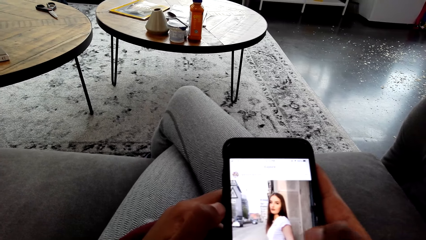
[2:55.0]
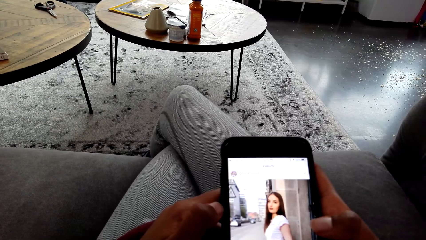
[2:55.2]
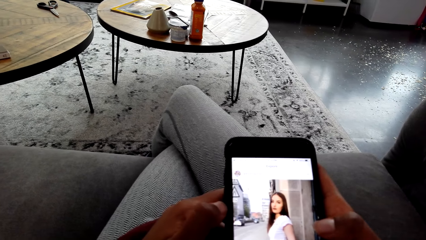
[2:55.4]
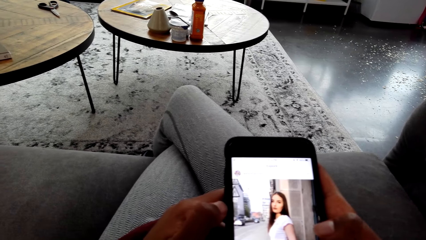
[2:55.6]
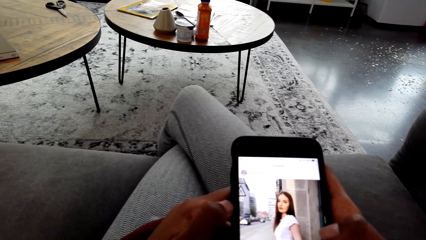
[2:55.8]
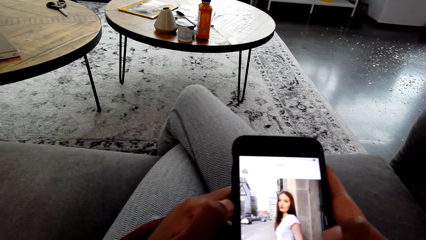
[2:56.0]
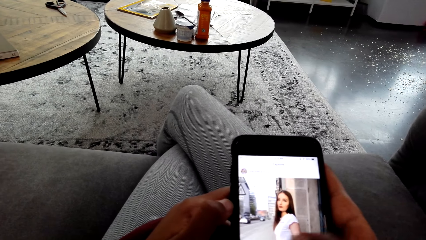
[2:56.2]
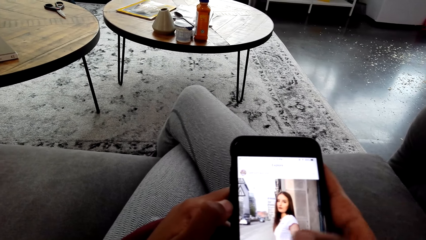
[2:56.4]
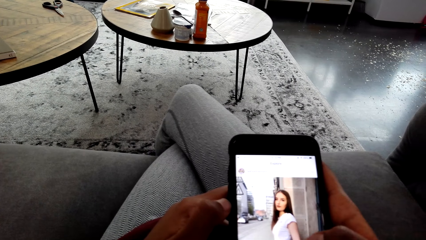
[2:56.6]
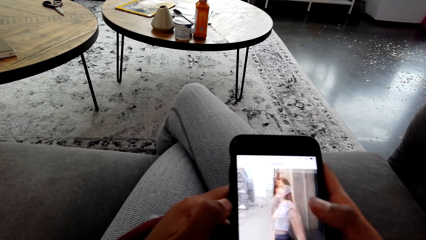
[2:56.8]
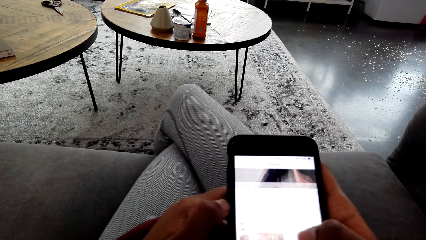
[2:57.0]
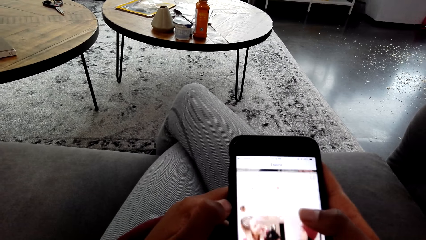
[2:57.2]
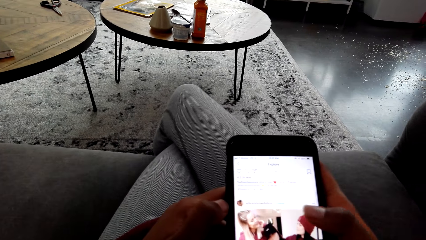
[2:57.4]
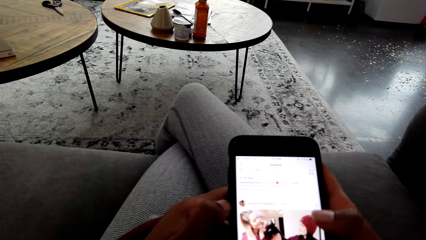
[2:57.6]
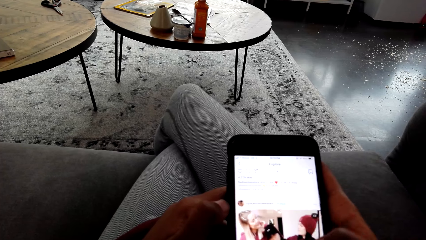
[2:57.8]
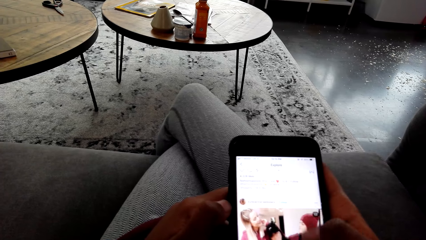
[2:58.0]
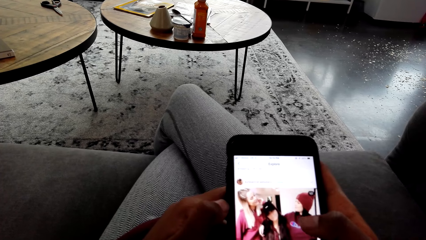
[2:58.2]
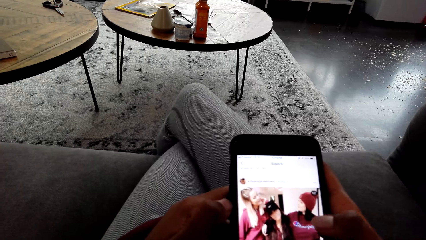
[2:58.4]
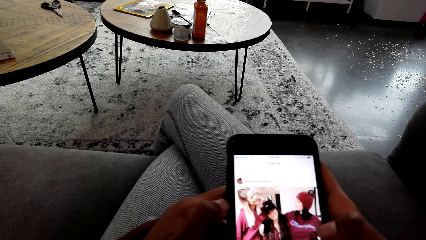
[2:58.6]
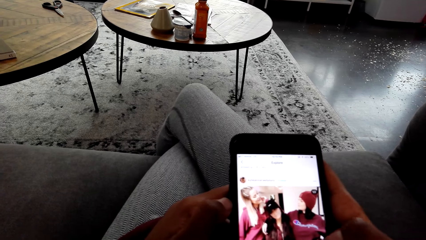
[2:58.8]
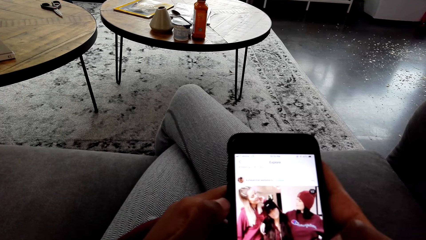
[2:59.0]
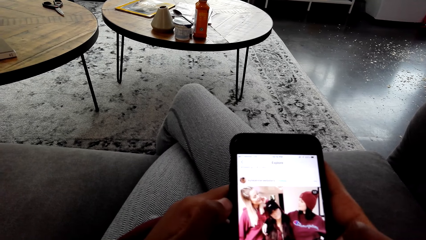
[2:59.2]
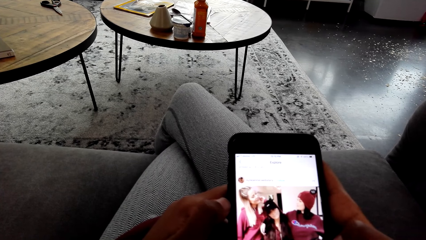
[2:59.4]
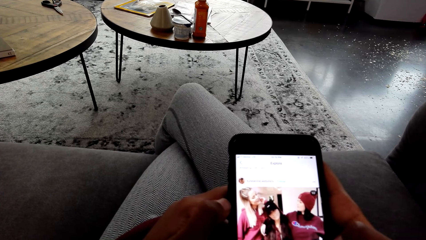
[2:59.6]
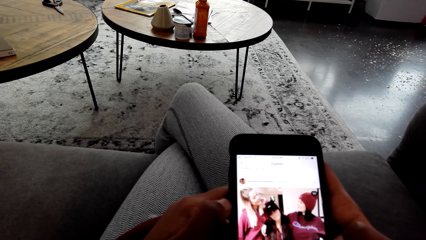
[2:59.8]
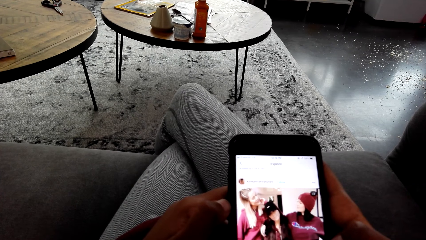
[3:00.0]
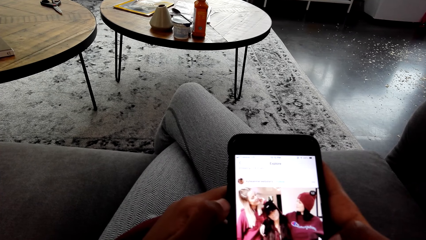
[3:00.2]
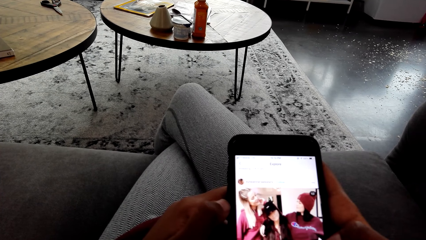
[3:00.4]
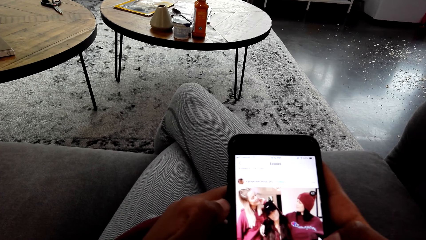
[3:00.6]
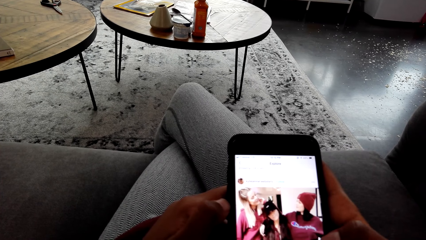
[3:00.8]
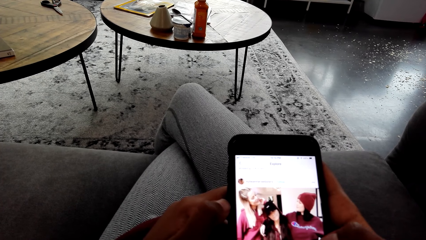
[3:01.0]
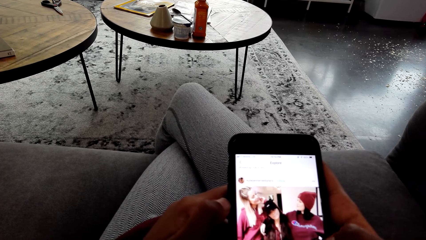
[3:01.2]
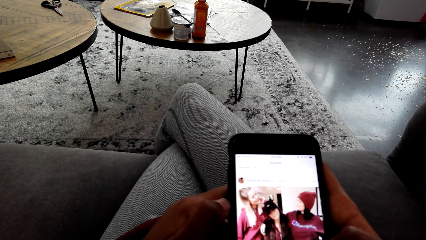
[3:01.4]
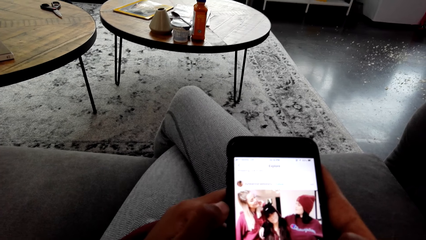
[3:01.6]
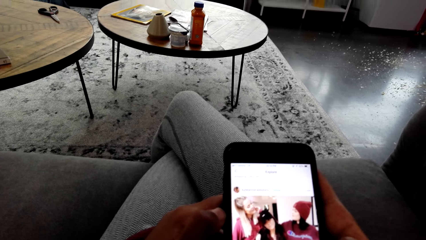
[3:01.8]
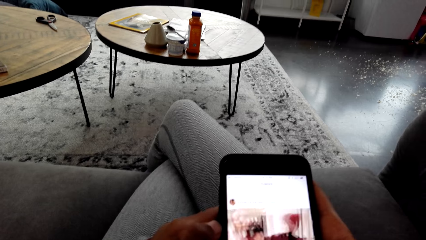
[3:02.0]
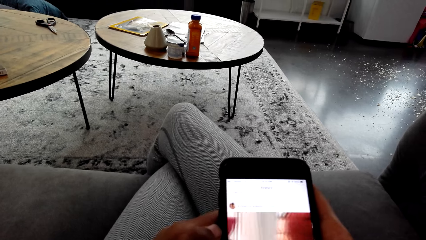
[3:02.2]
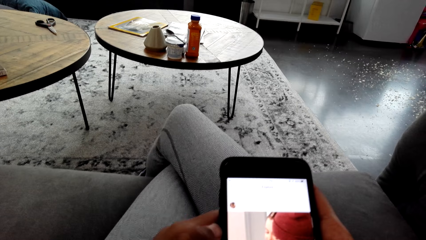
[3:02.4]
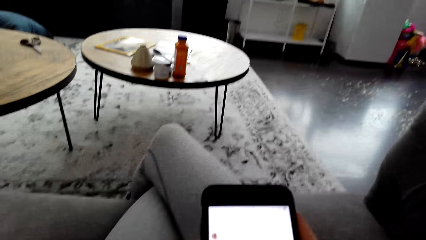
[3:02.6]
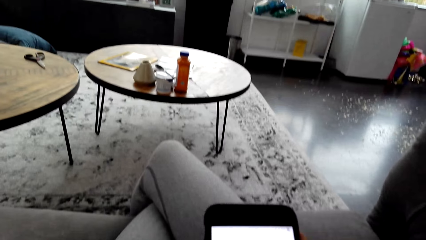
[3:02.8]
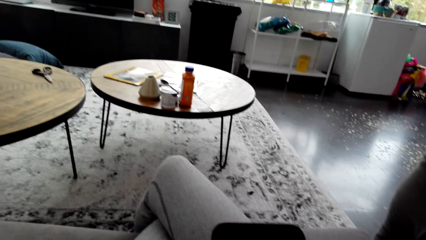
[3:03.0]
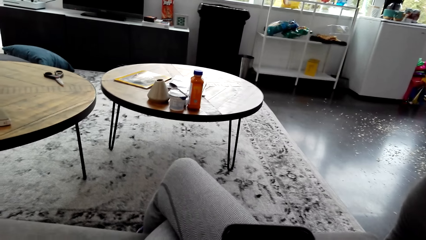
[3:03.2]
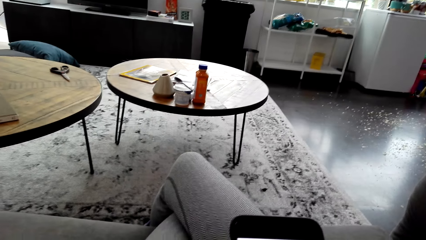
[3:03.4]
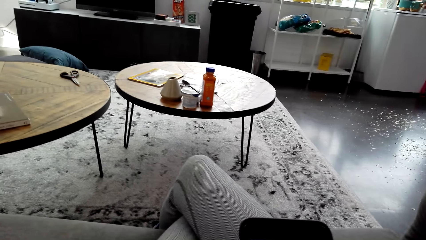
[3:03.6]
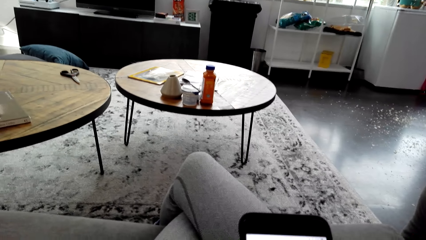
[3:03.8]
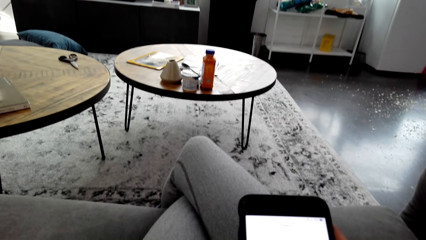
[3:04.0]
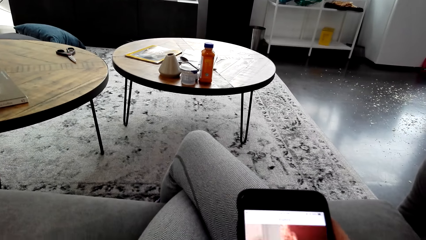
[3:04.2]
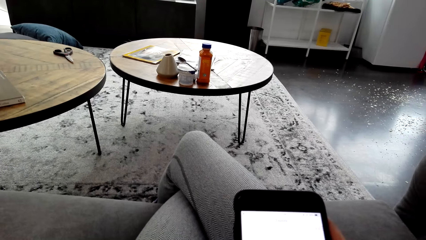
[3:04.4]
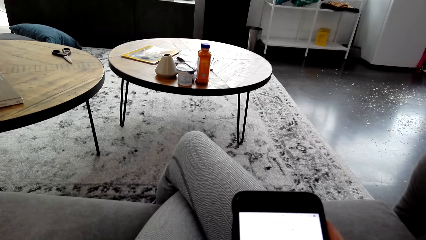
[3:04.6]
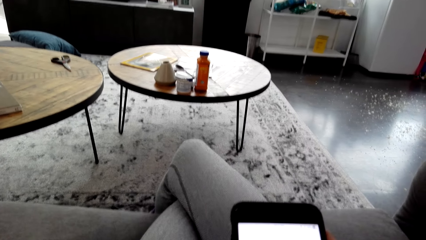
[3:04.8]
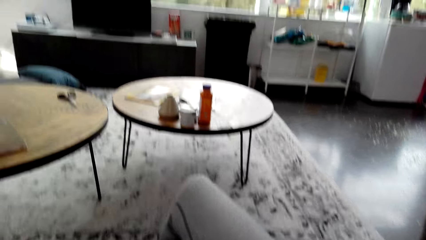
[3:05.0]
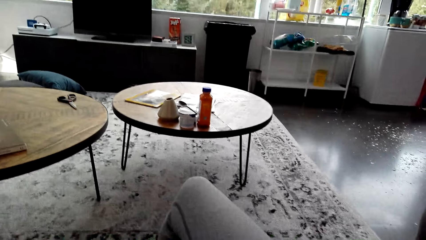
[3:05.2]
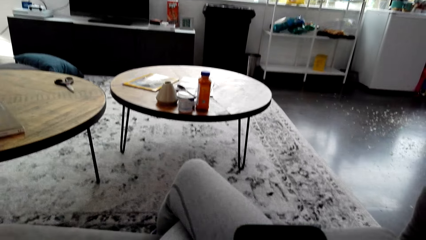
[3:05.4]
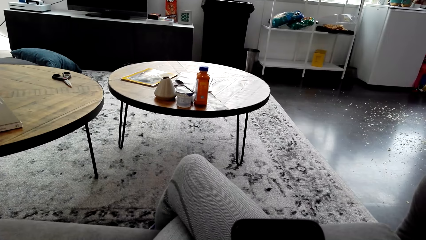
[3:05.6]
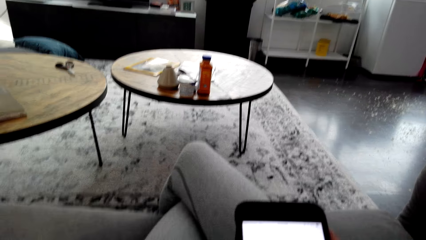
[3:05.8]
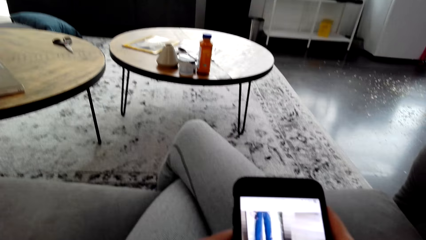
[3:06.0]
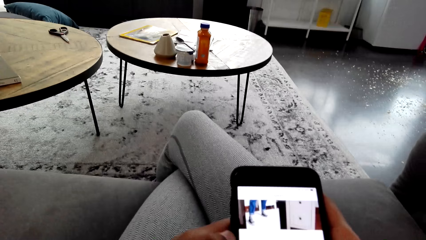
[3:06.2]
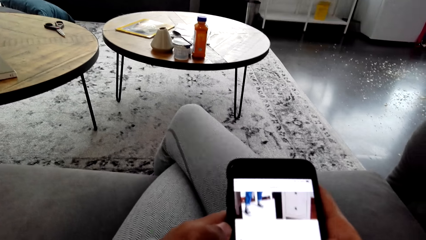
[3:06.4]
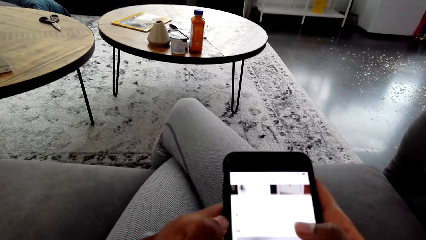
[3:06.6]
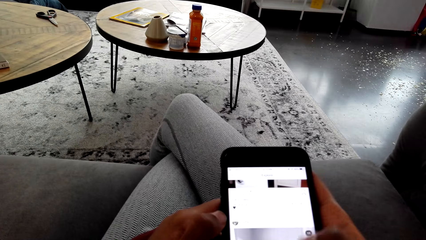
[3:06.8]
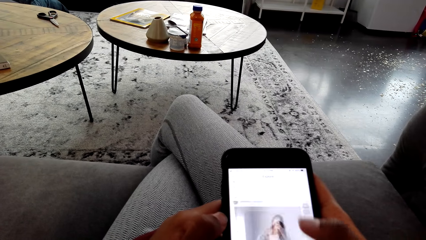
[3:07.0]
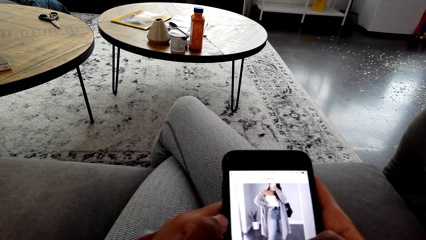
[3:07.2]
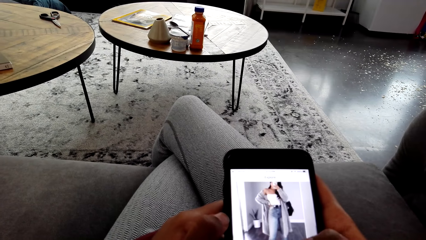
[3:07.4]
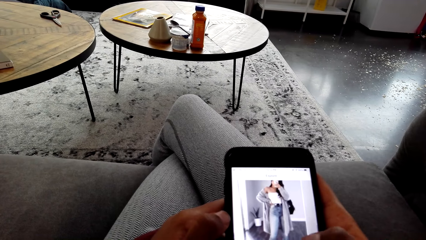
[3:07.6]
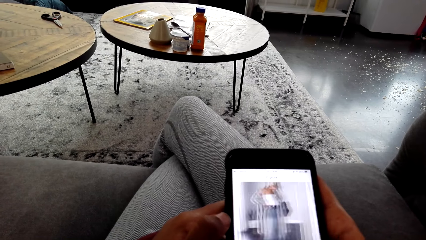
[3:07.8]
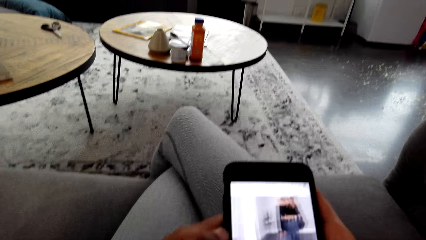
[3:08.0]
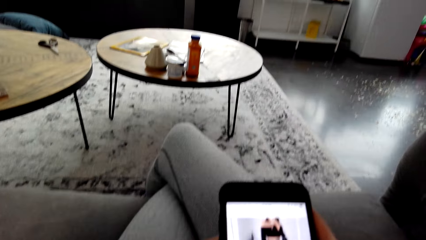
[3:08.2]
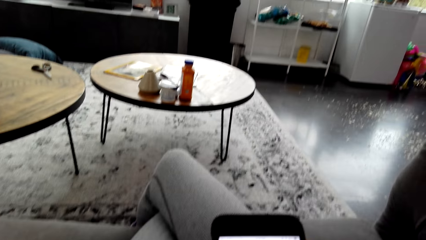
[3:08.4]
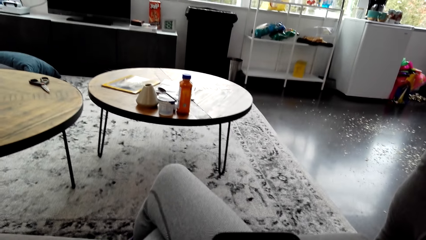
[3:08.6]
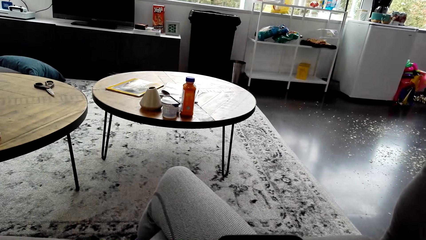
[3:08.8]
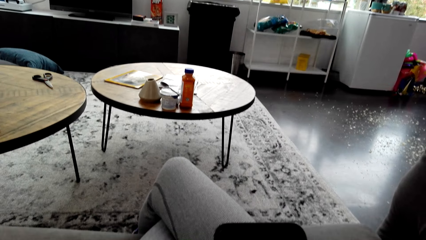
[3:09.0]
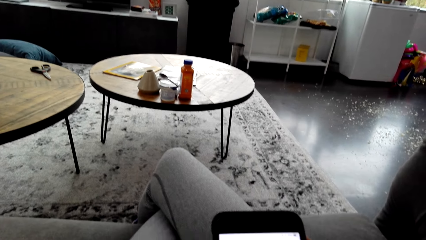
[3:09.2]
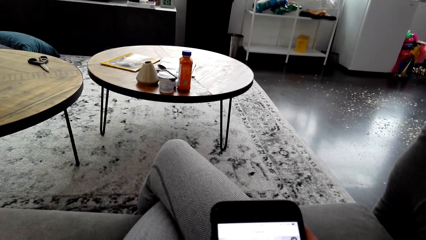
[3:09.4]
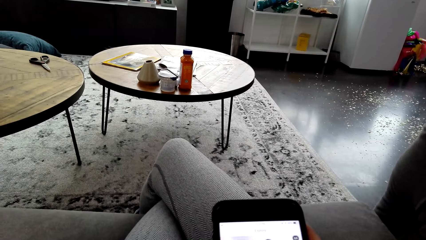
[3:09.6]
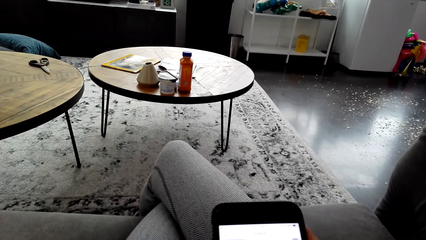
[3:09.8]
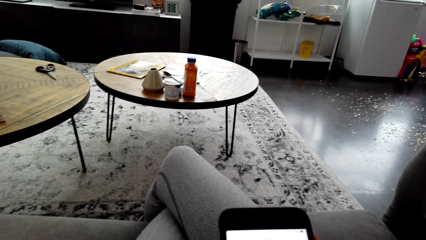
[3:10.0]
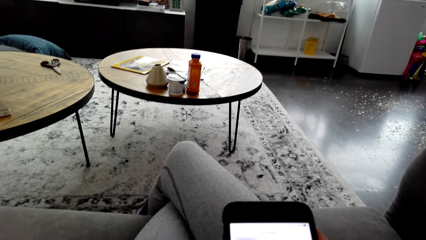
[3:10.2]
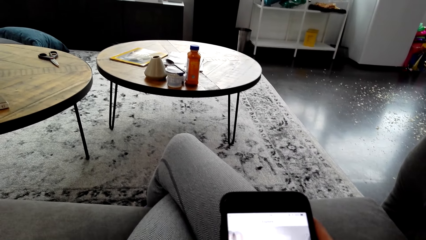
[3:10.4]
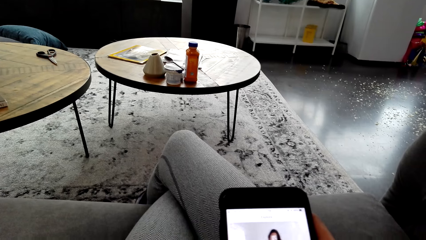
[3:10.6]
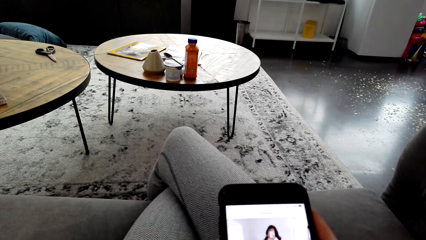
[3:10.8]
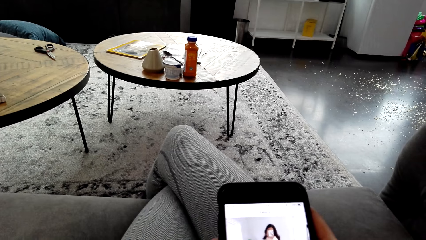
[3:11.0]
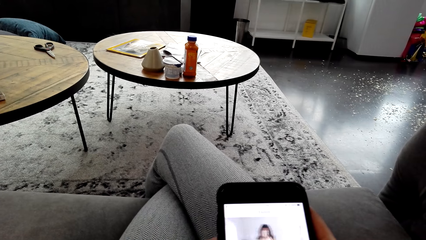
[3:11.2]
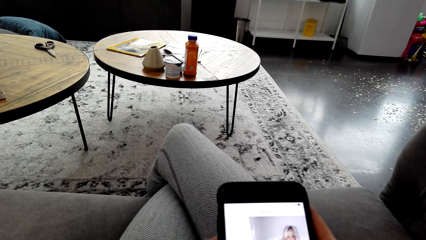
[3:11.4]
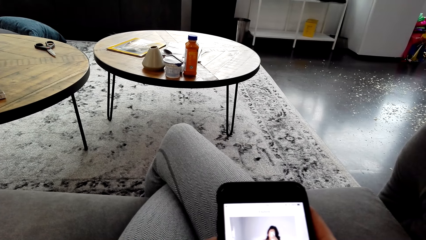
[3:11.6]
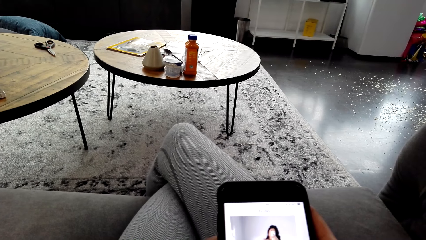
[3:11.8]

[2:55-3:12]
The camera wearer stares at their phone. They stare at the table. They stare at the phone. They scroll the phone. They stare at the table.
